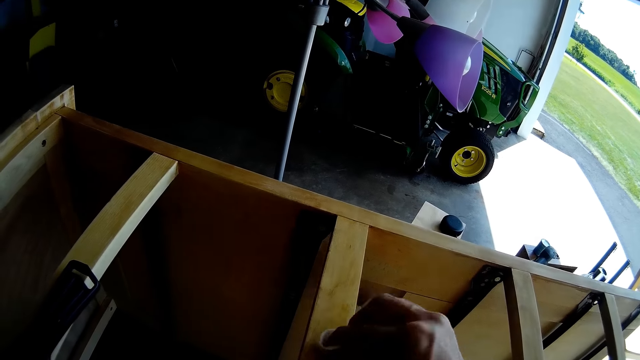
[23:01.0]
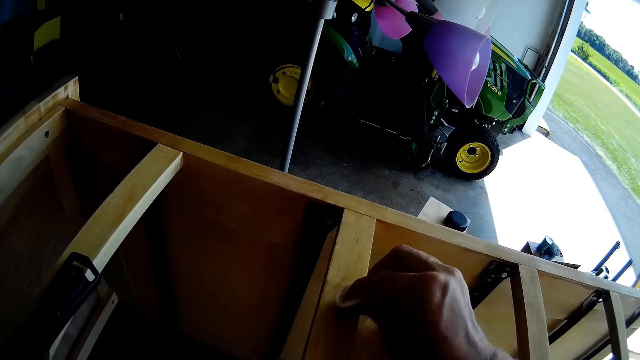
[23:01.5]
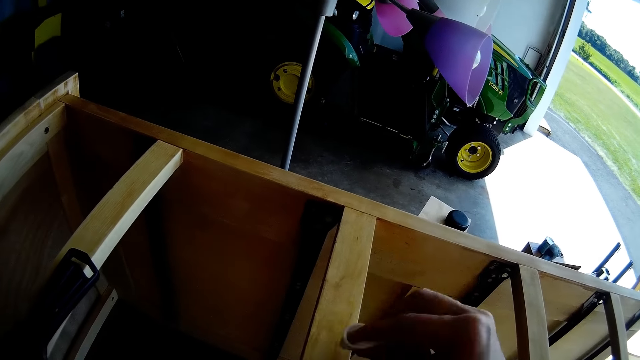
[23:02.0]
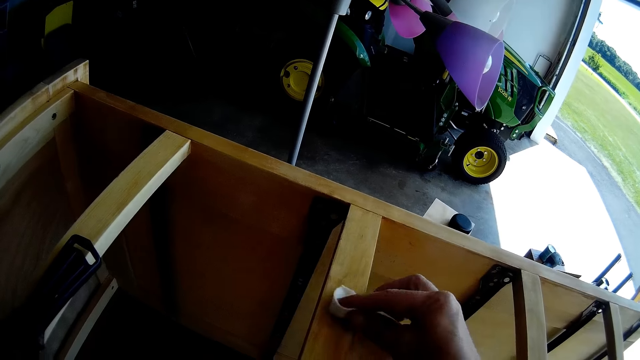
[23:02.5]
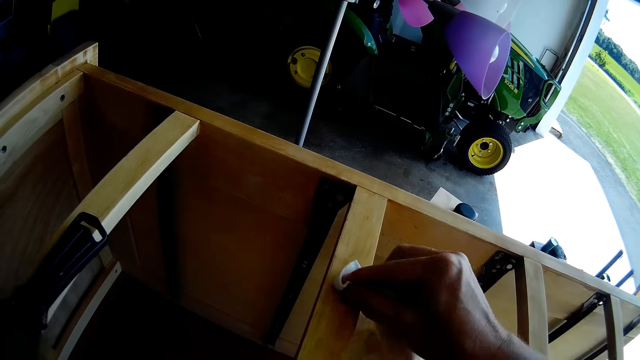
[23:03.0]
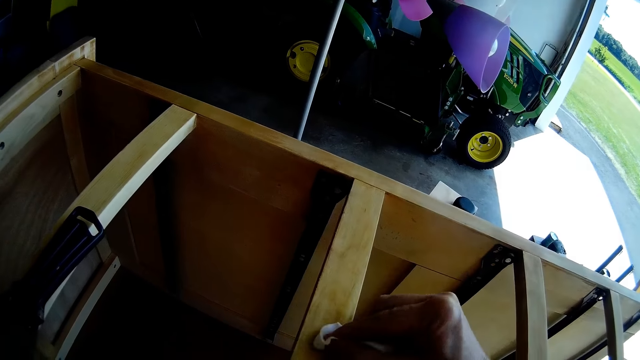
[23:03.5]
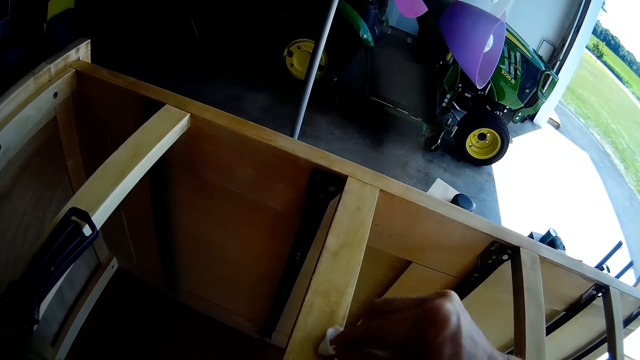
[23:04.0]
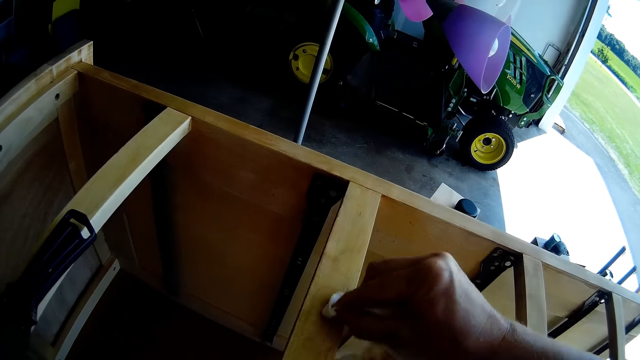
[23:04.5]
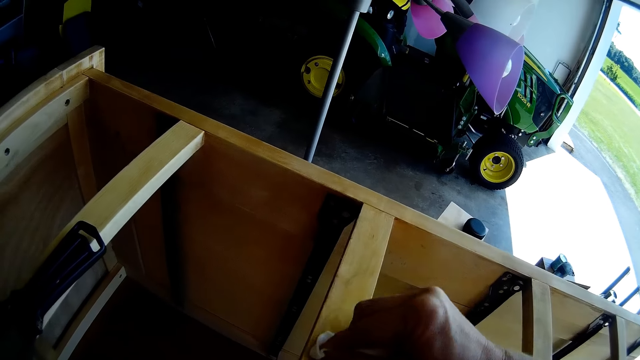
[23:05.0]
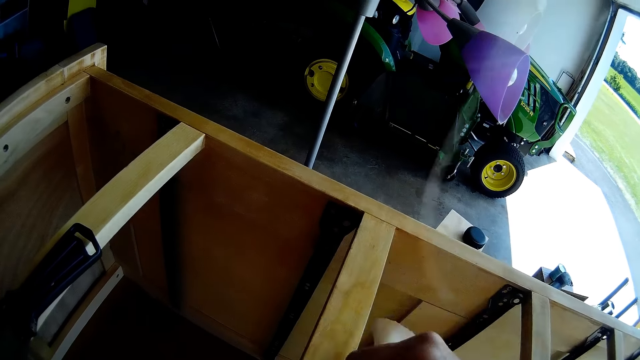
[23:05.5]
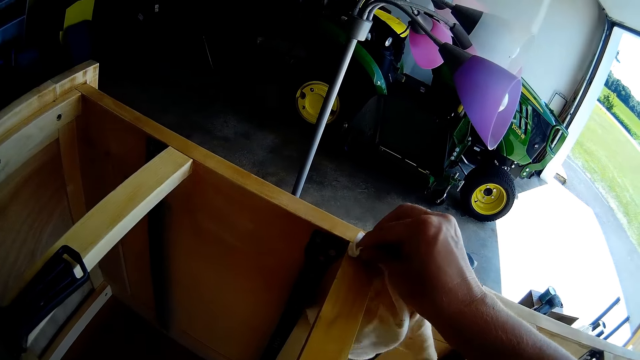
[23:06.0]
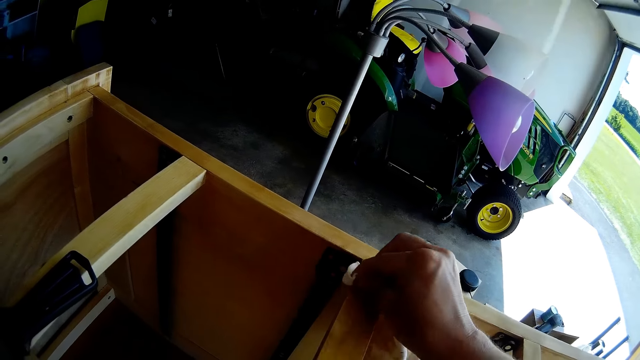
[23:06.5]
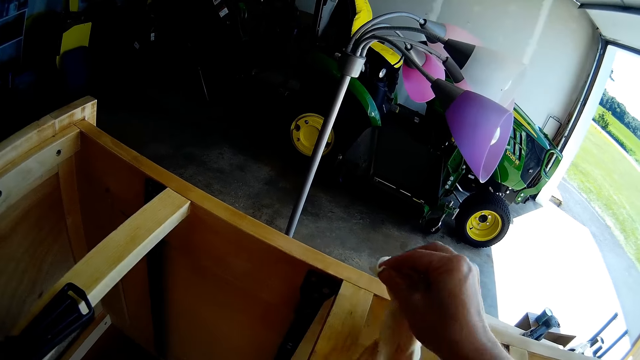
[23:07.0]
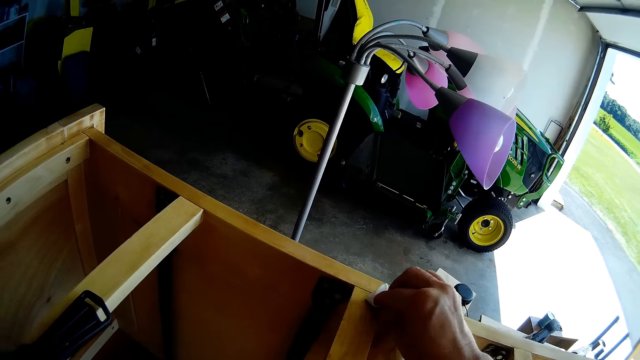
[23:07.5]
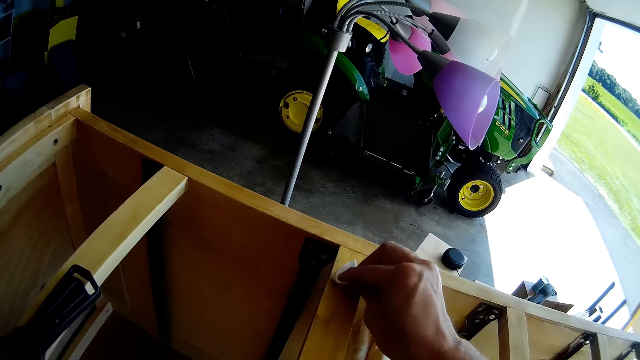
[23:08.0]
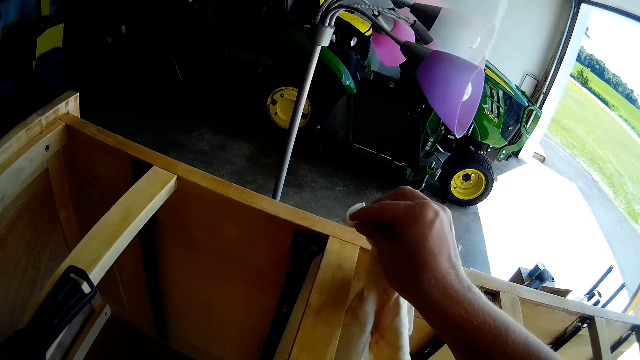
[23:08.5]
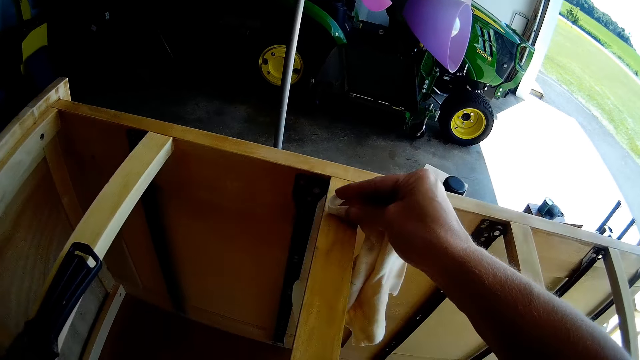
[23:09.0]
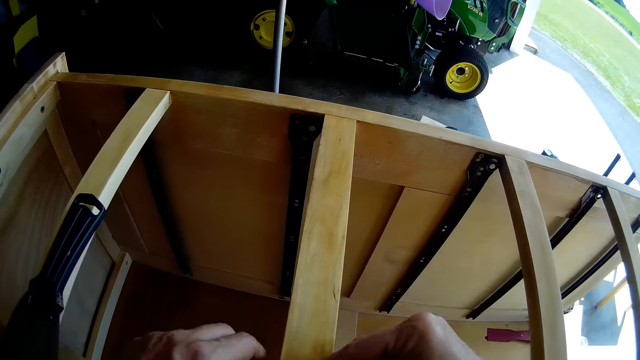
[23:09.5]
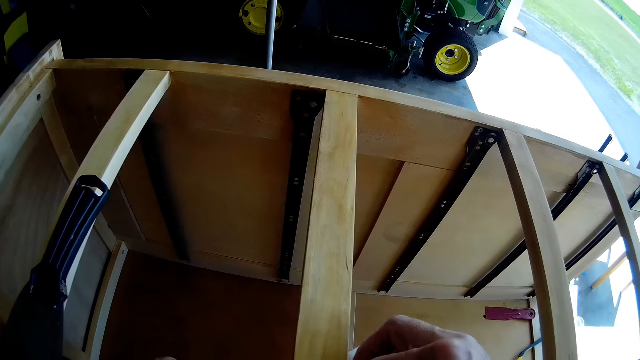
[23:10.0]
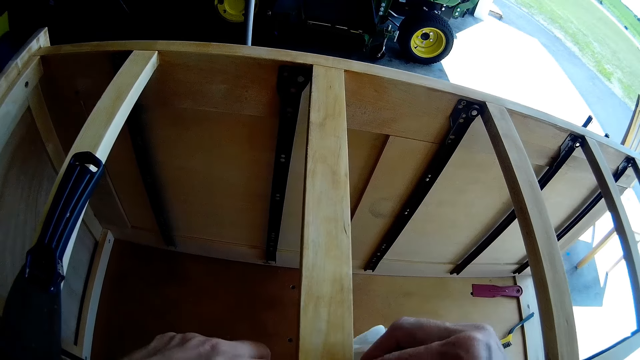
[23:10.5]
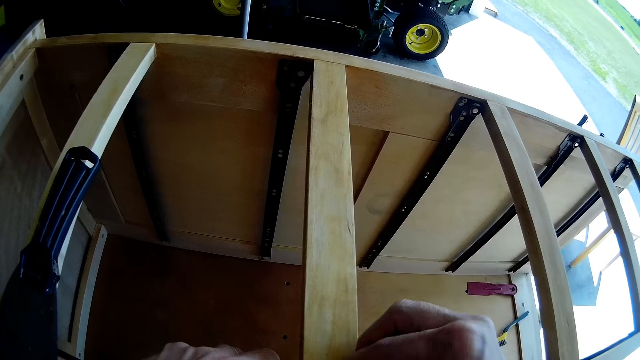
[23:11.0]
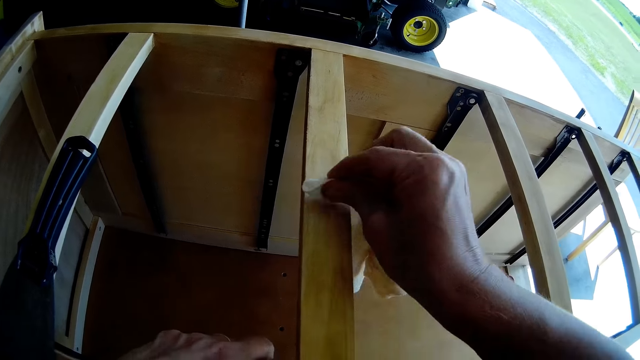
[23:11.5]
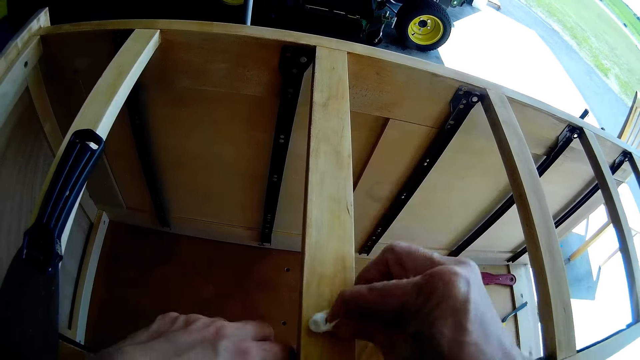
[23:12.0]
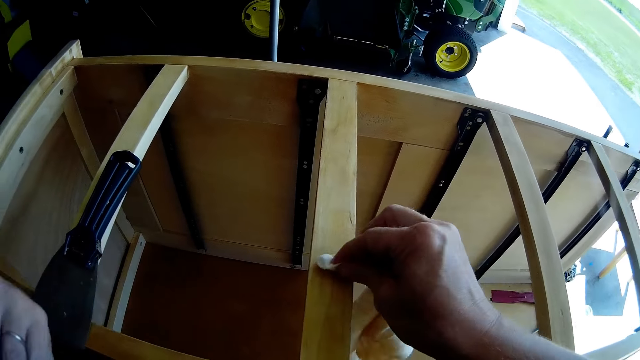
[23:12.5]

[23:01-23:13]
The camera wearer cleans the cabinet.

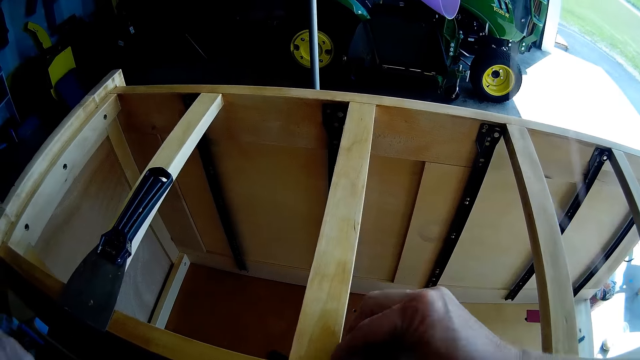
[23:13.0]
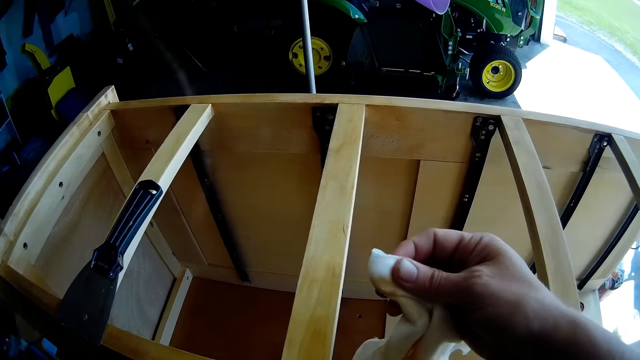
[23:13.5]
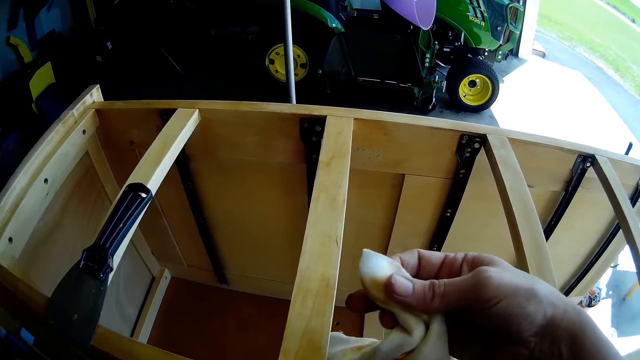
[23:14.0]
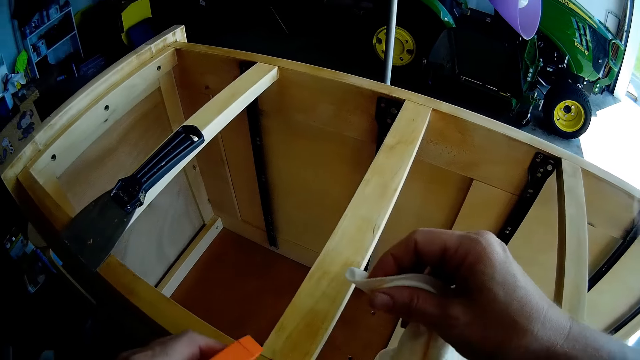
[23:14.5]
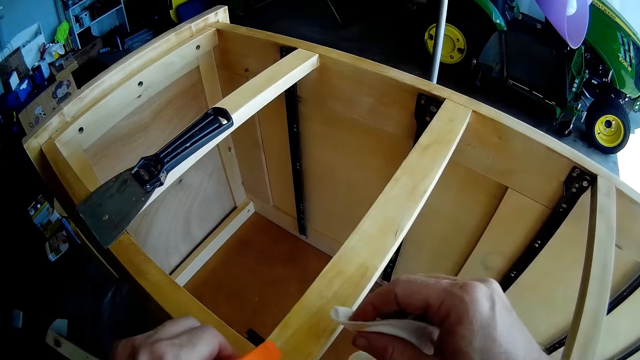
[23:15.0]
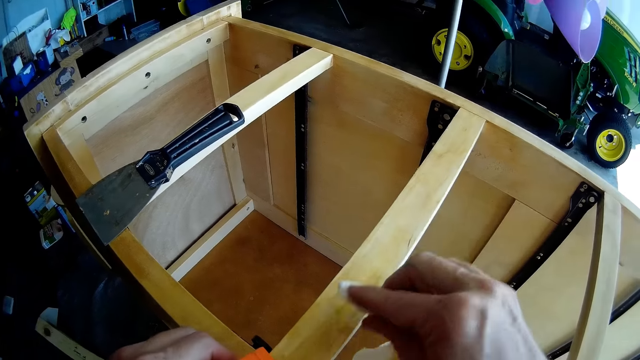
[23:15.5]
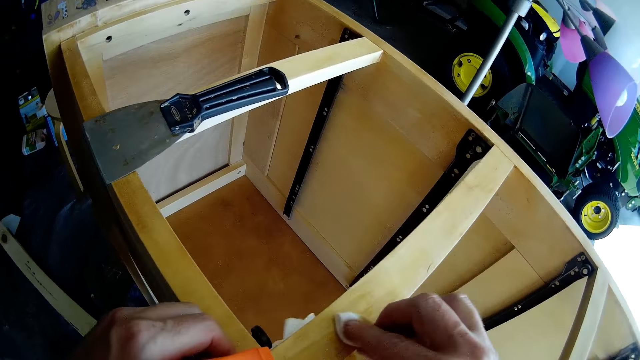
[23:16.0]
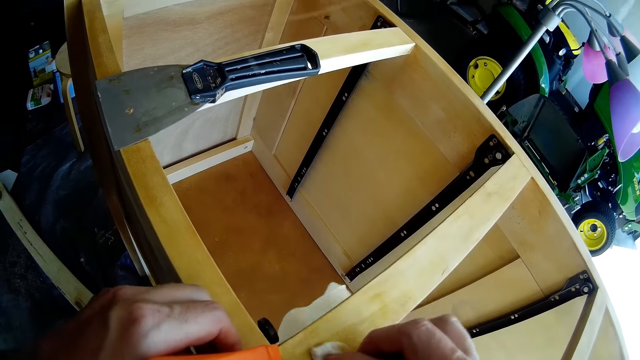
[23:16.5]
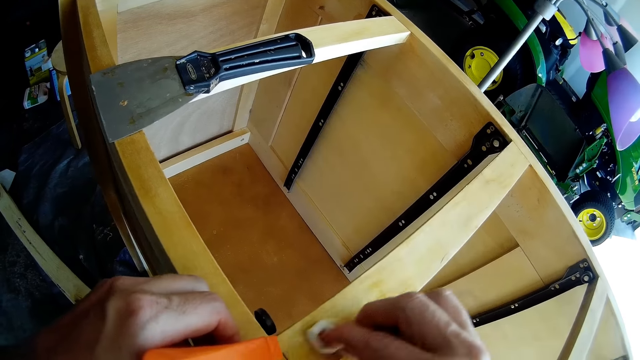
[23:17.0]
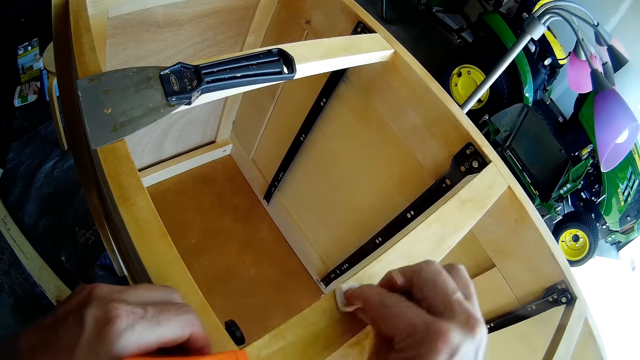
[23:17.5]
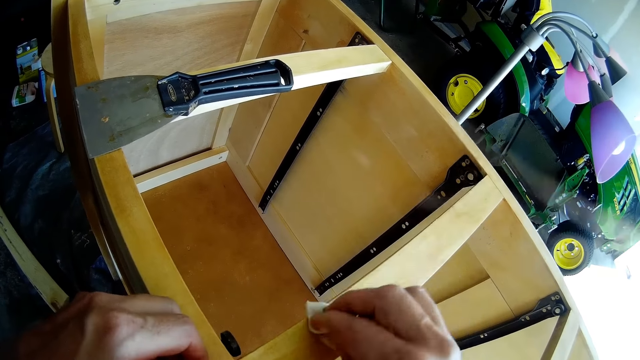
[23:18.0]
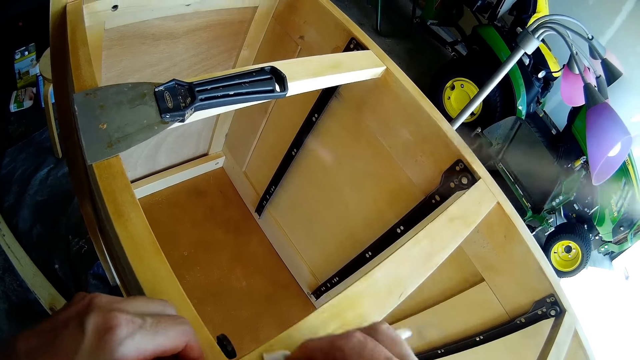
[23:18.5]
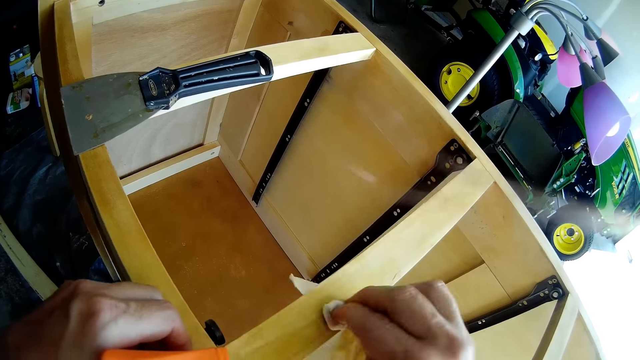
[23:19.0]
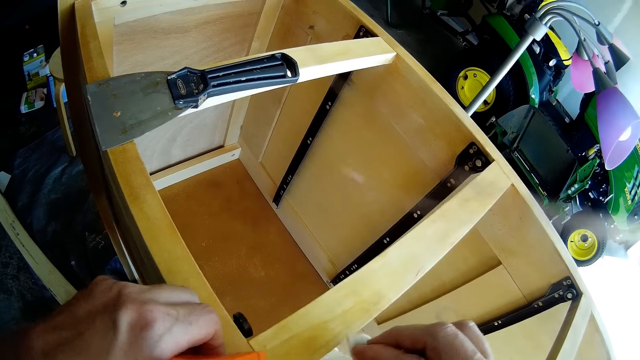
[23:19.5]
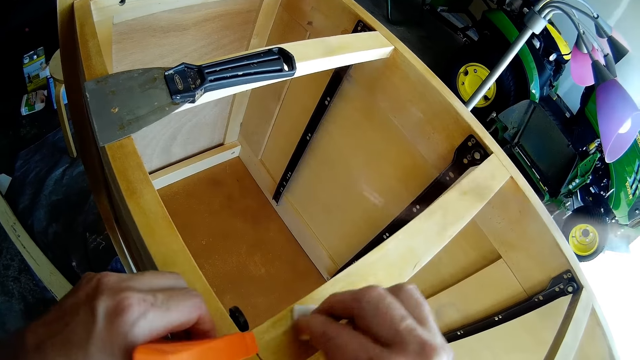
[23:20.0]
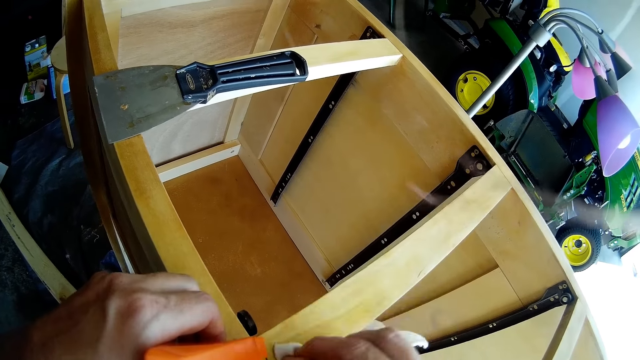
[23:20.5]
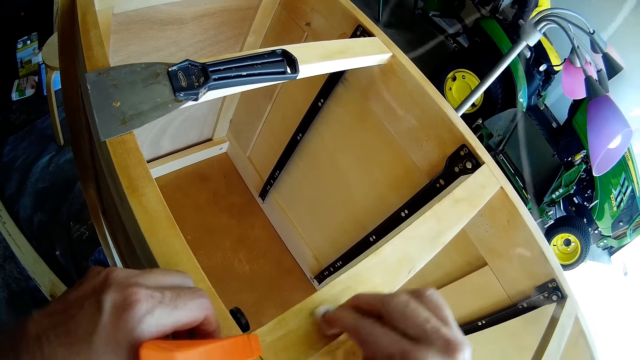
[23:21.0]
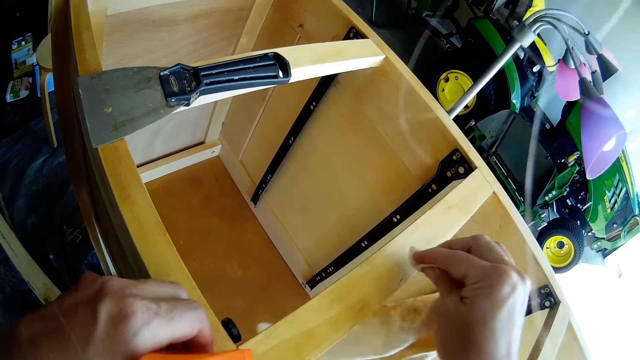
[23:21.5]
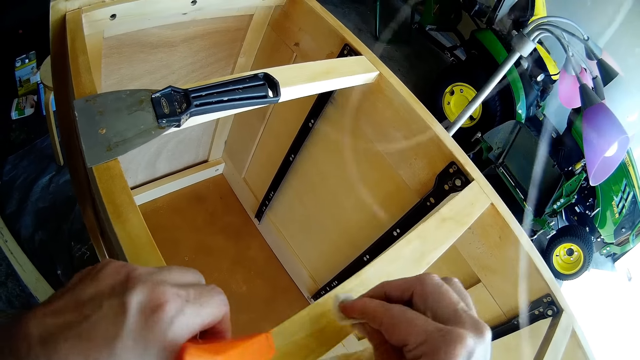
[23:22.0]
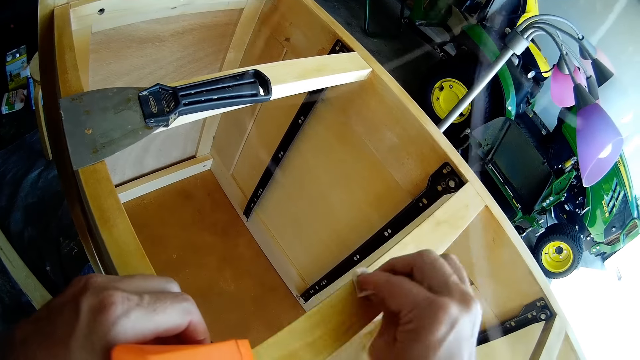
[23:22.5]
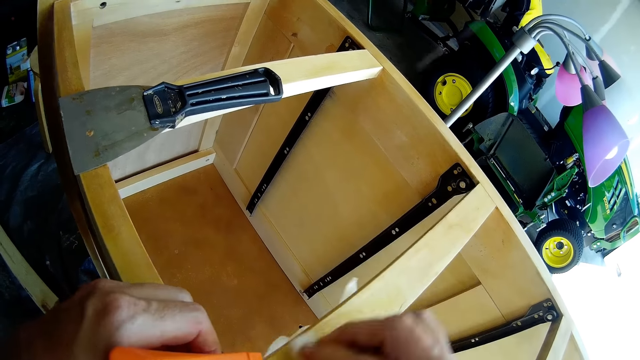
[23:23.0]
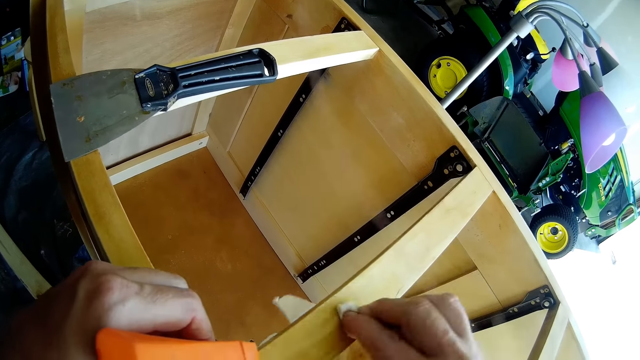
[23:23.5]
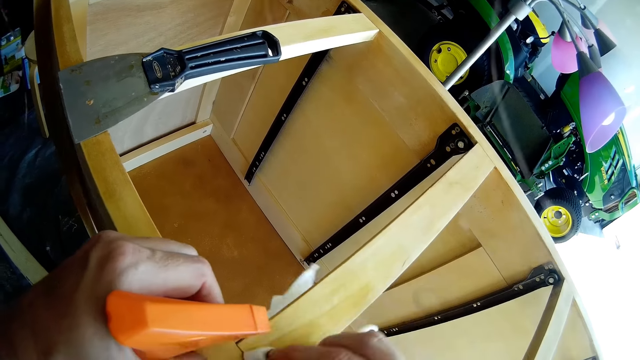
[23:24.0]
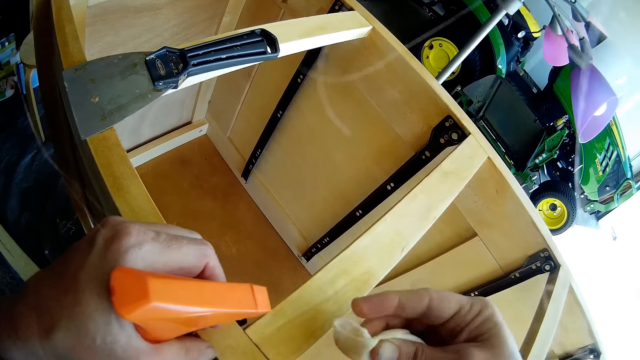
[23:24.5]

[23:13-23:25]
The camera wearer sprays on the chest of drawers with the spray. They wipe the chest of drawers with a cloth.
